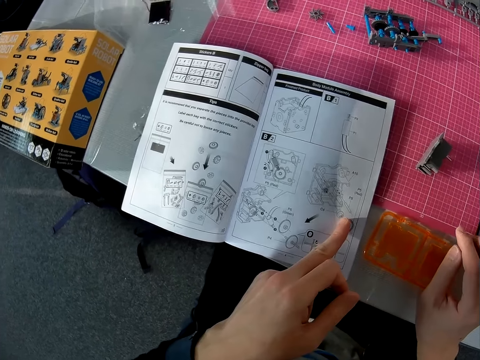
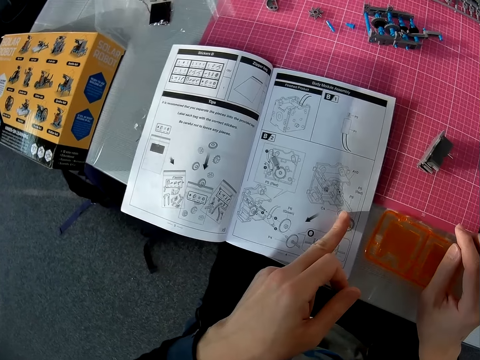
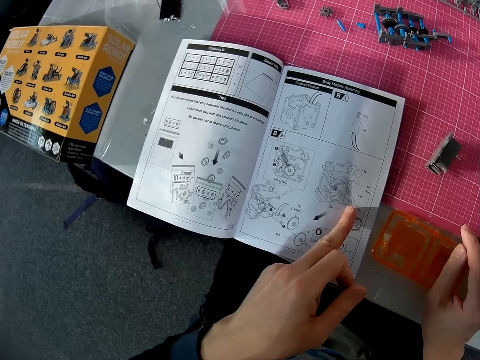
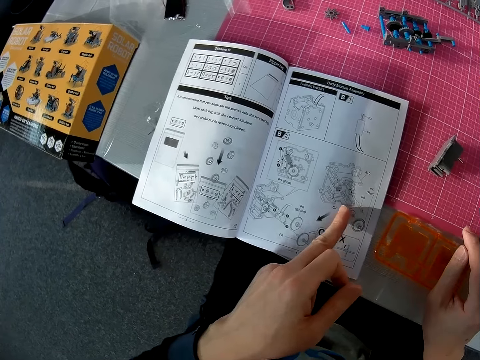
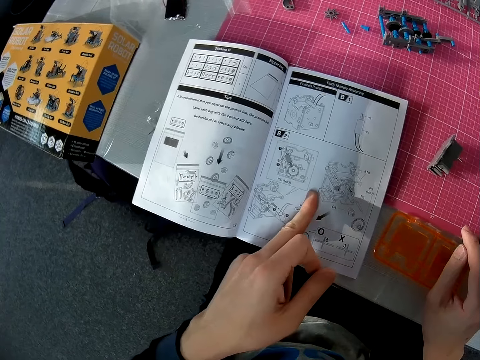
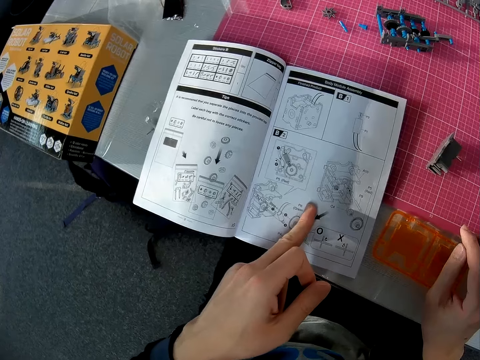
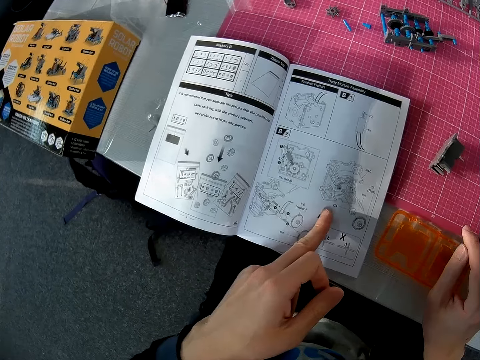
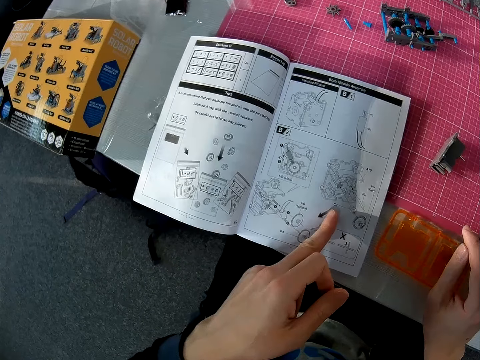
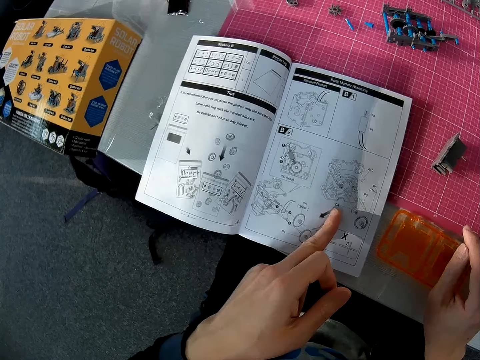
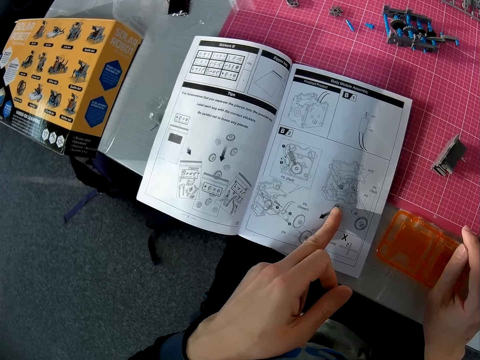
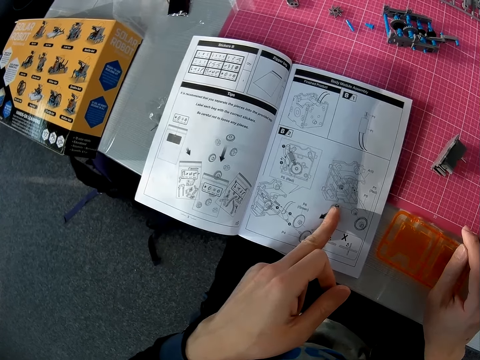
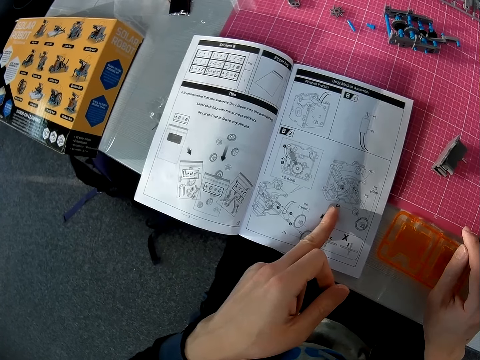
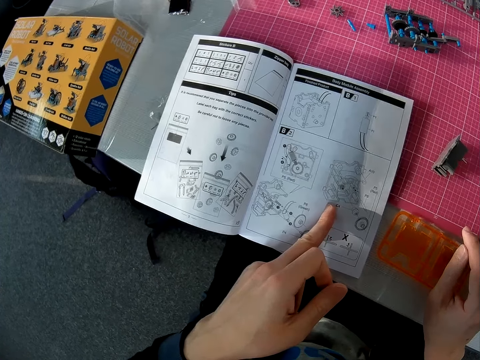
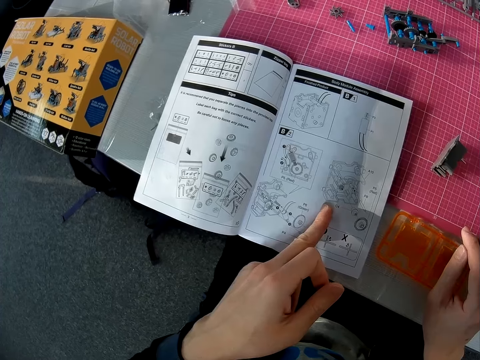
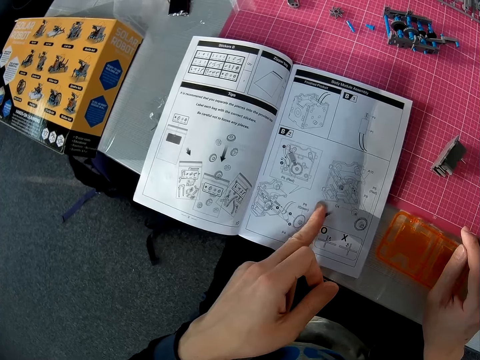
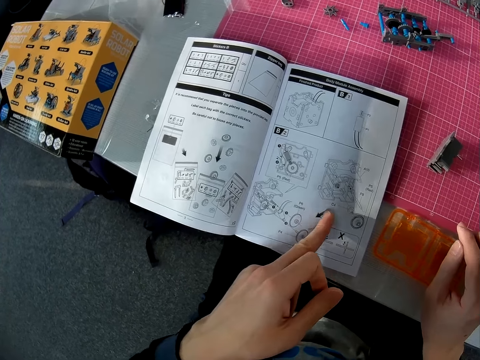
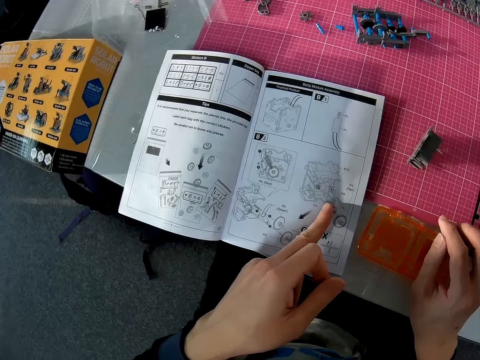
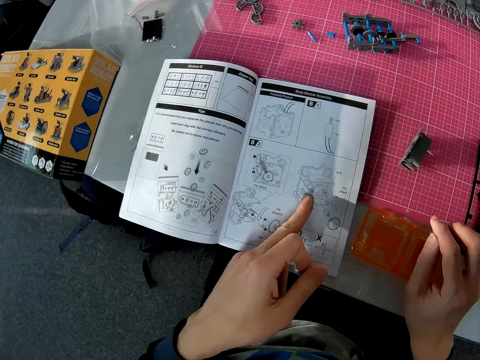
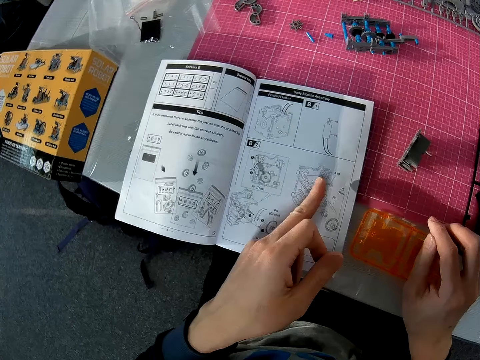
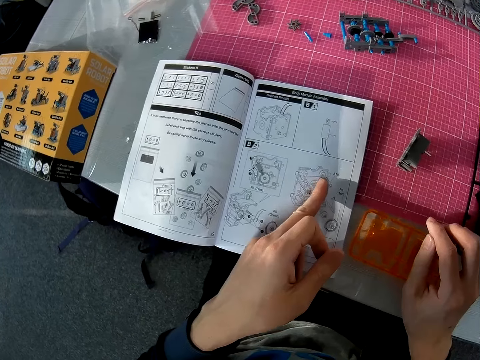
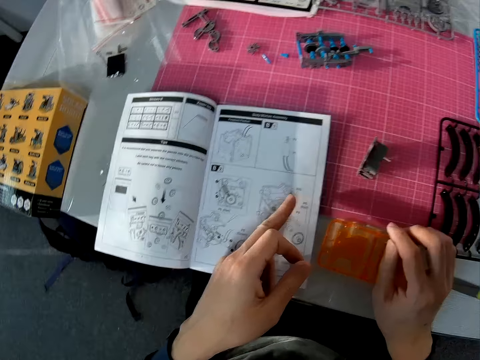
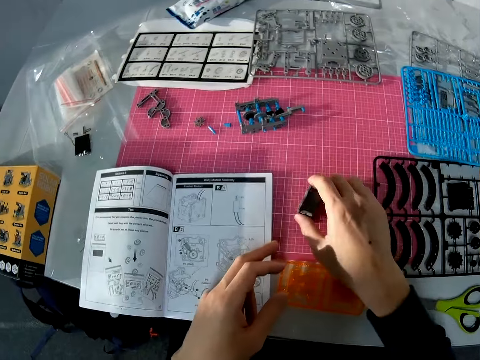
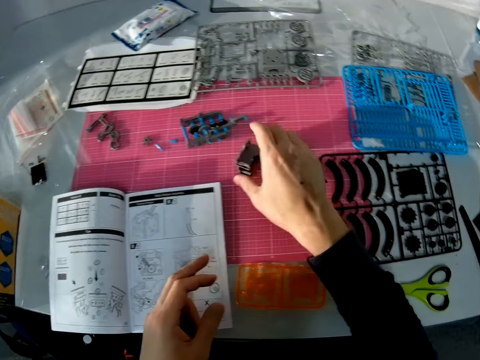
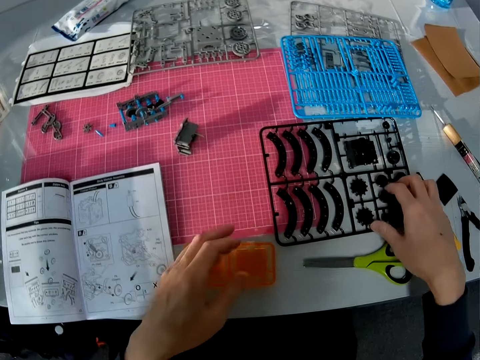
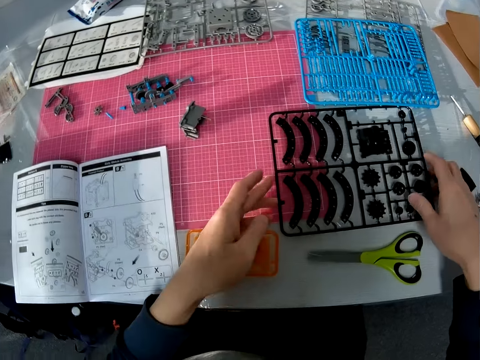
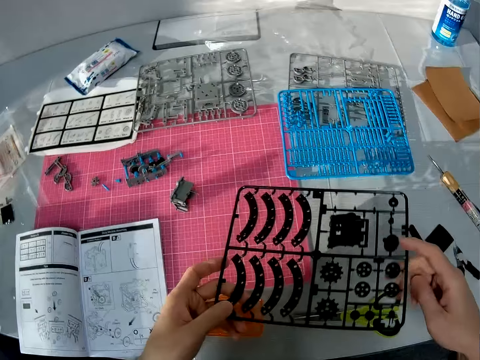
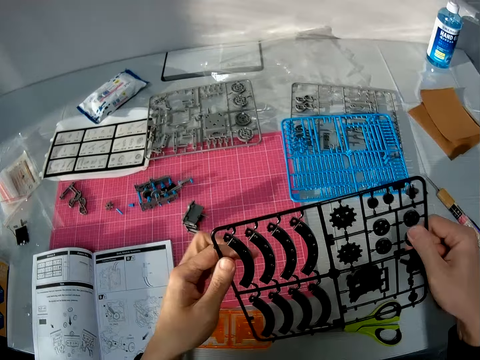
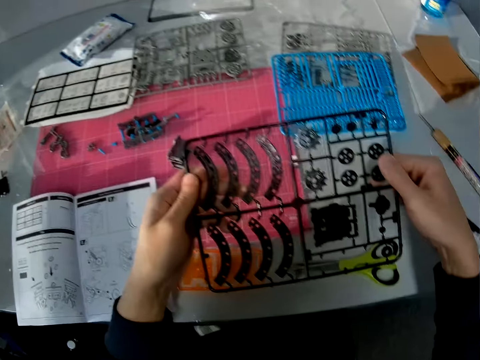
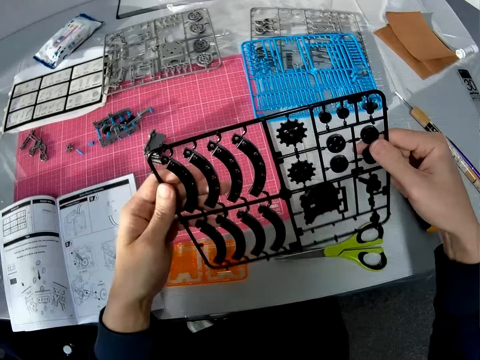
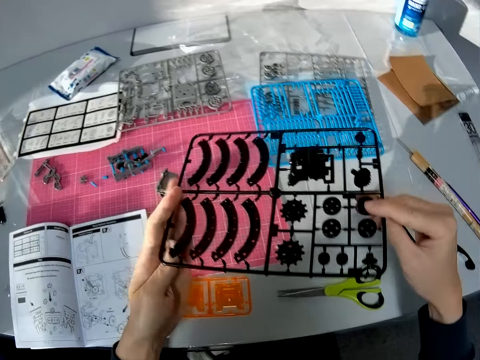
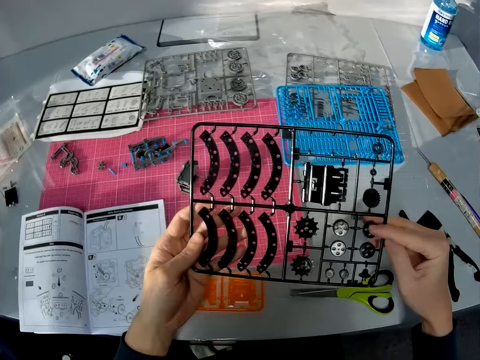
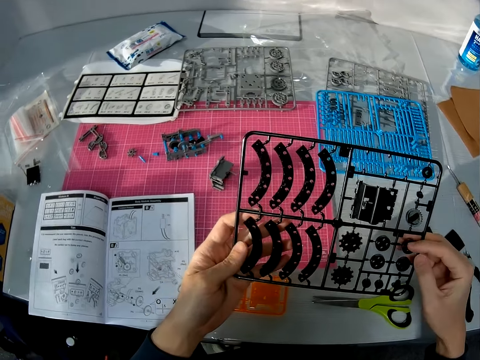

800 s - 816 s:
The camera wearer looks through the book on the table with his left hand. He holds the solar robot book manual with a hand. He changes the position of the combination of objects he initially dropped on the table with his right hand. He picks up another object or plastic model from the table with both hands. He flips the plastic model with a hand.

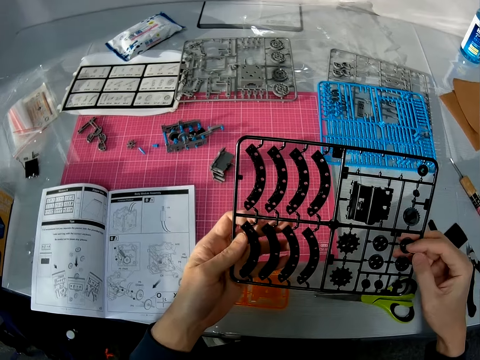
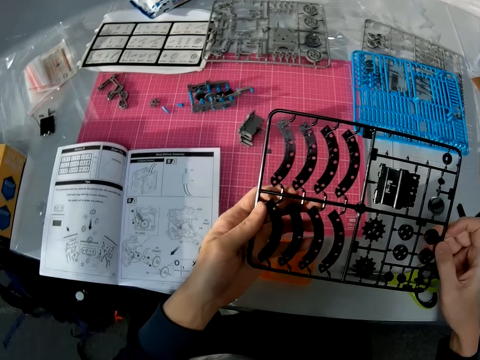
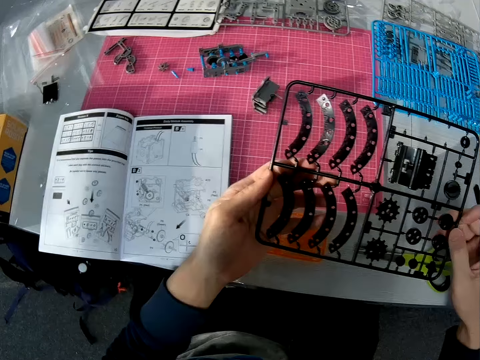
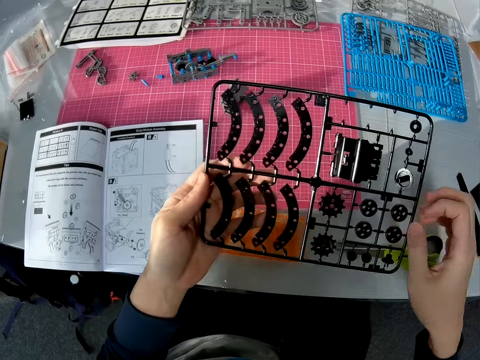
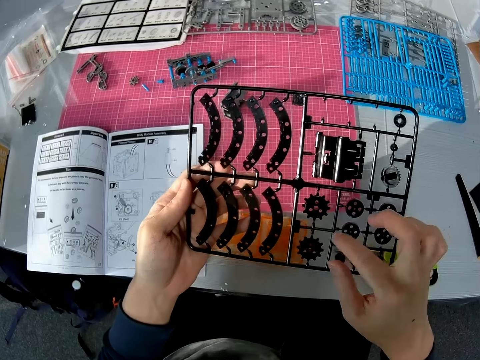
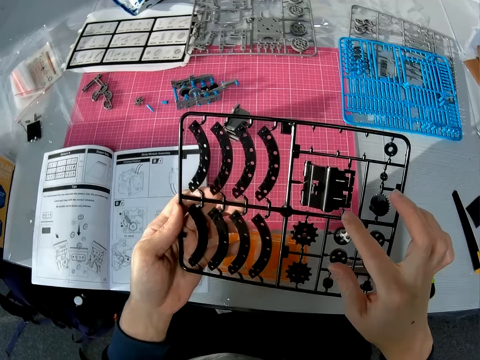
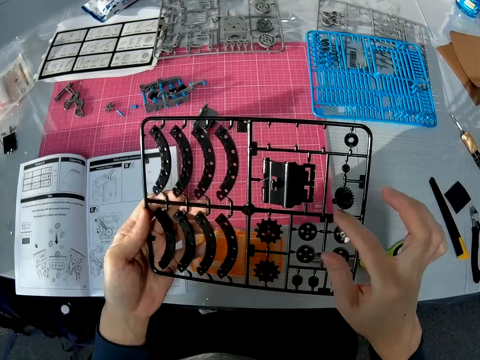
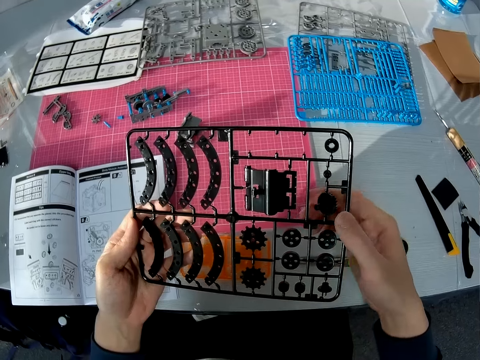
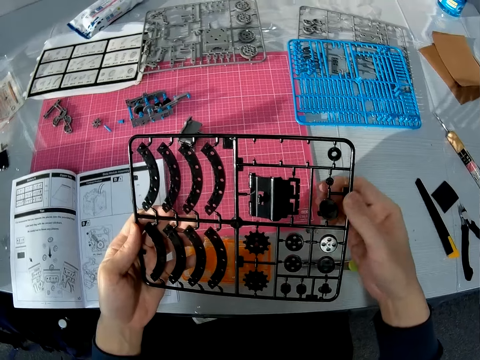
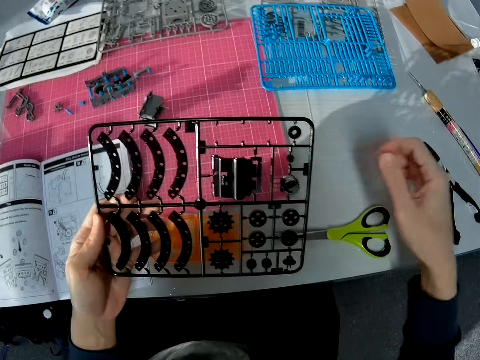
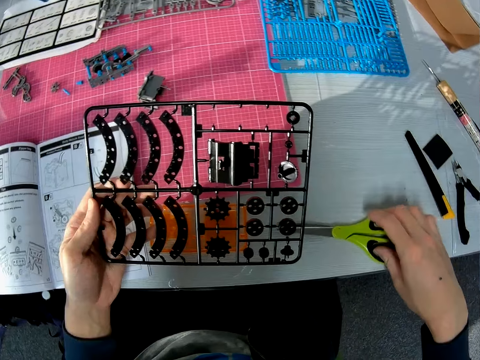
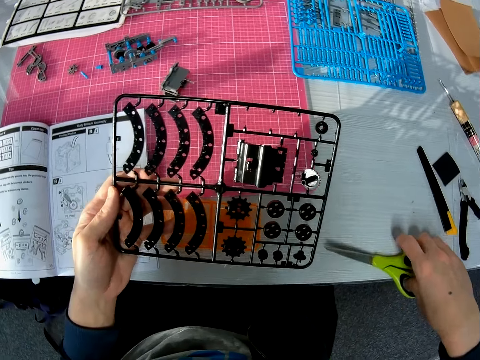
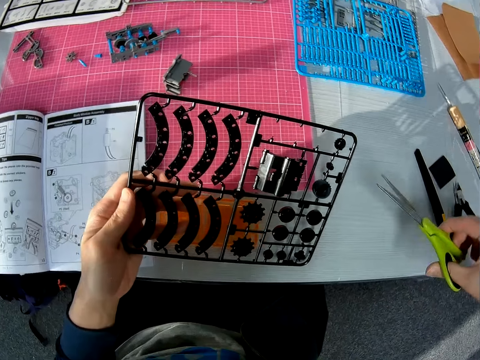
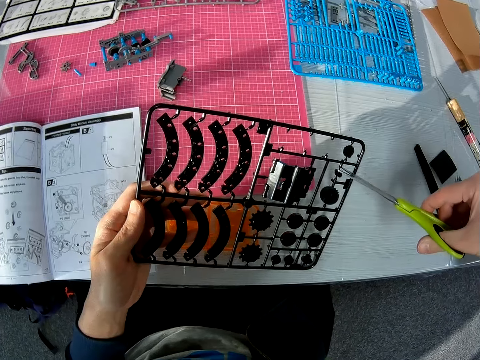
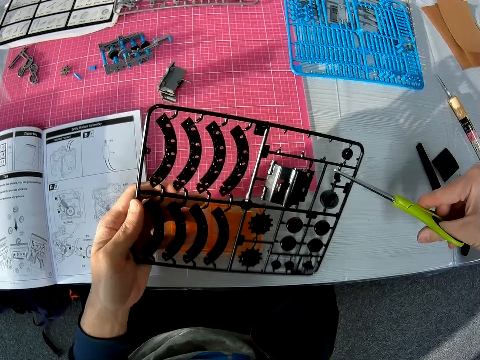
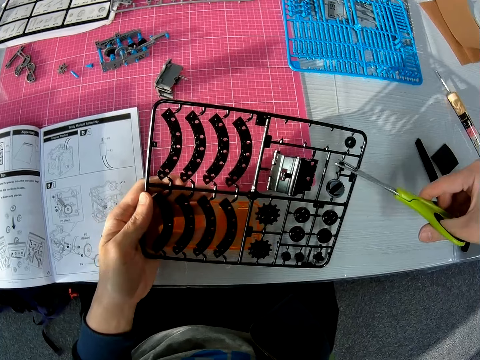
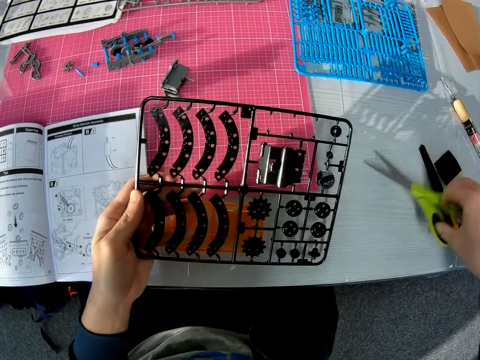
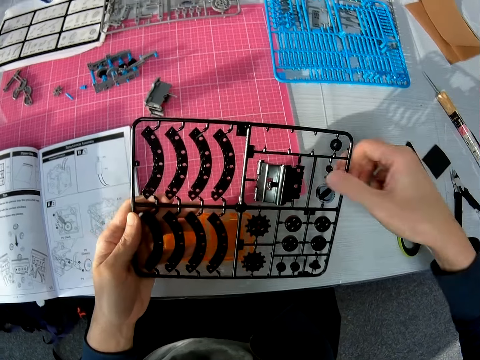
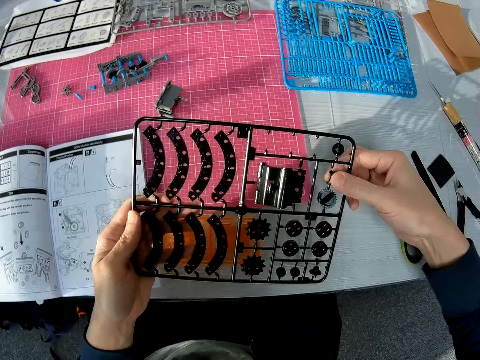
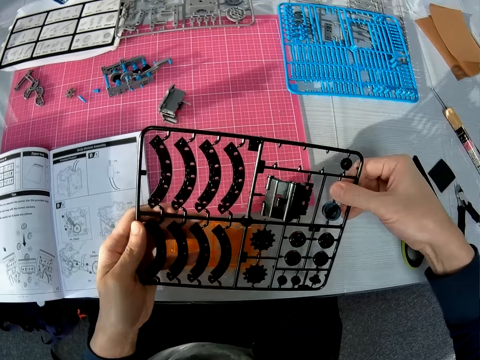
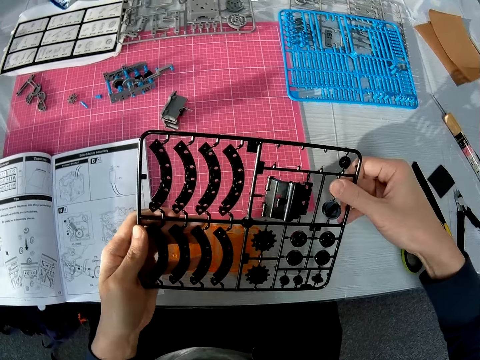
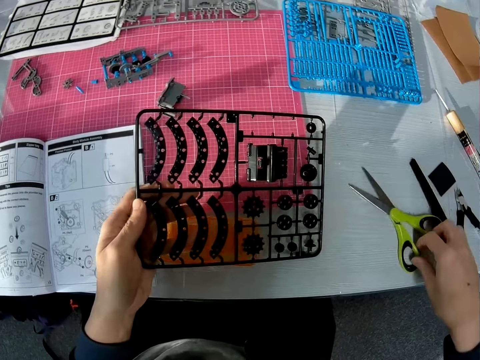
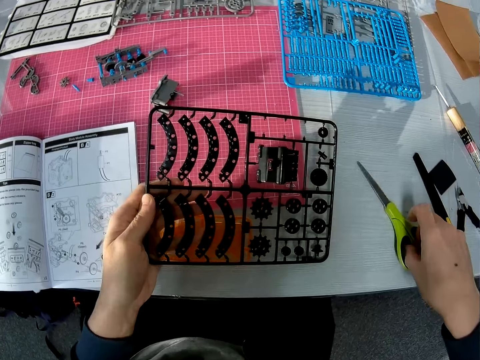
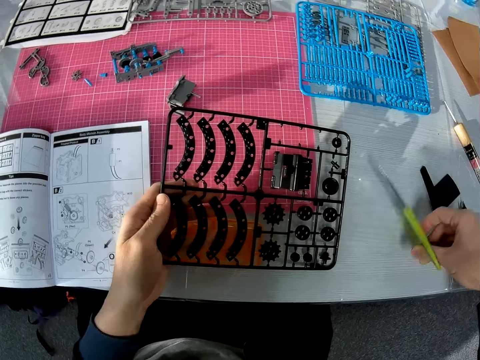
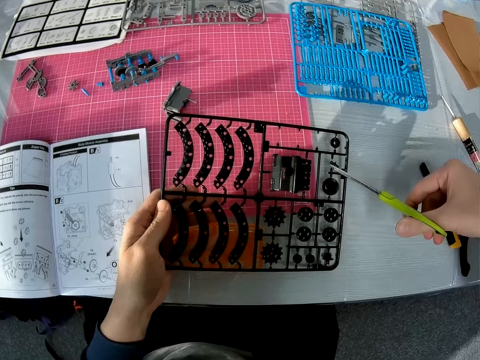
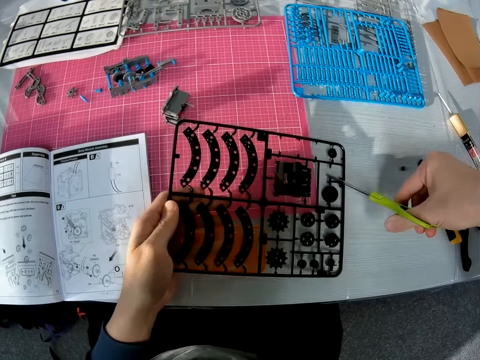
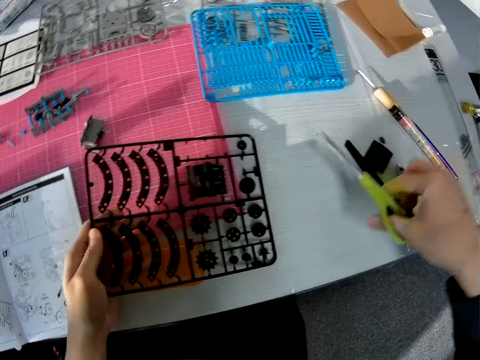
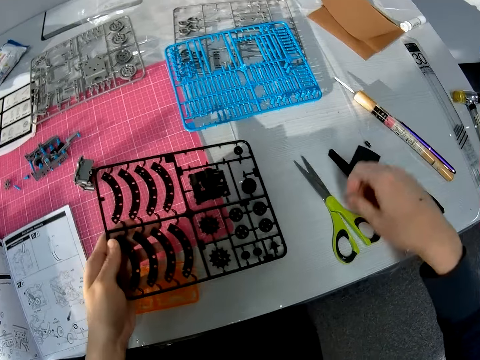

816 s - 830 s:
The camera wearer looks at a plastic model. He holds the plastic model with a hand. He picks up the pair of scissors from the table with his right hand. He uses the pair of scissors on the object in his left hand. He drops the scissors in his right hand on the table. He touches the object in his left hand with his right hand. He holds the plastic model with a hand. He picks up the pair of scissors from the table with his right hand. He uses the pair of scissors on the object in his left hand. He drops the scissors in his right hand on the table.
